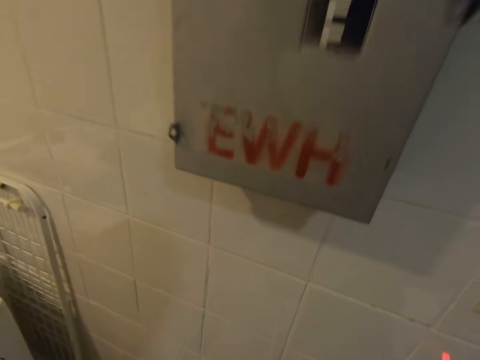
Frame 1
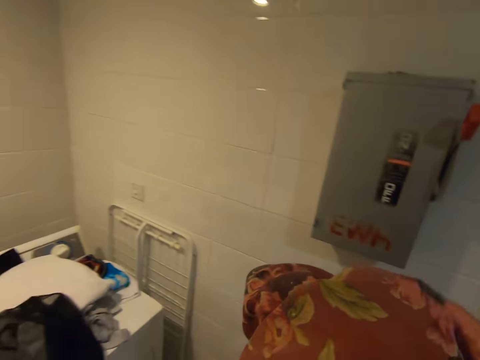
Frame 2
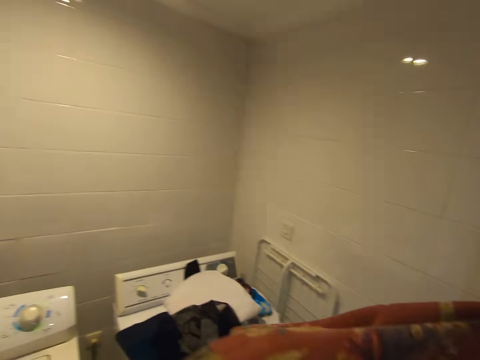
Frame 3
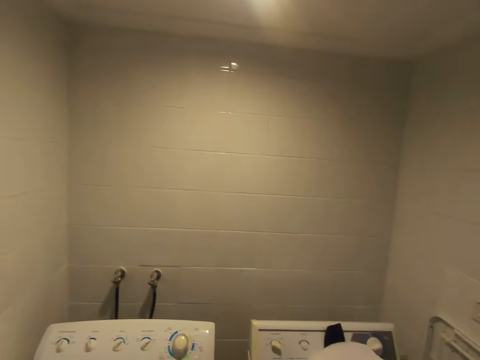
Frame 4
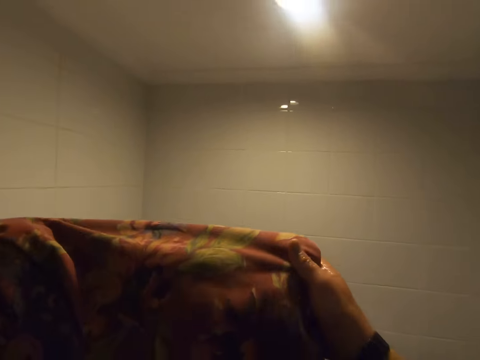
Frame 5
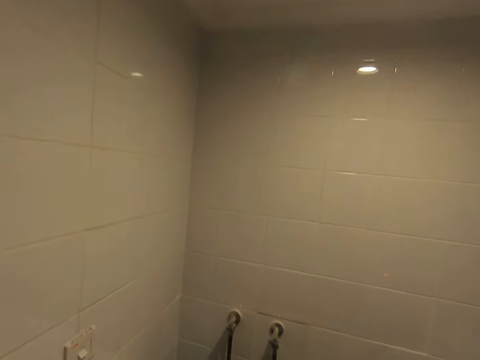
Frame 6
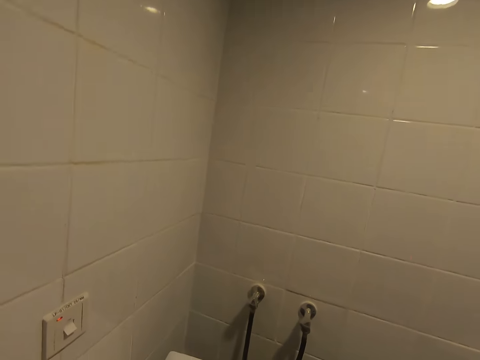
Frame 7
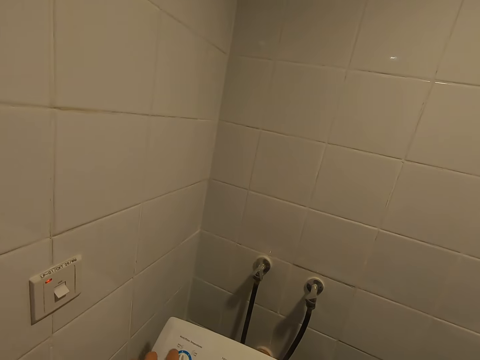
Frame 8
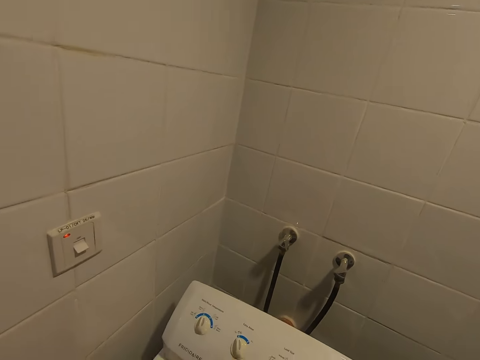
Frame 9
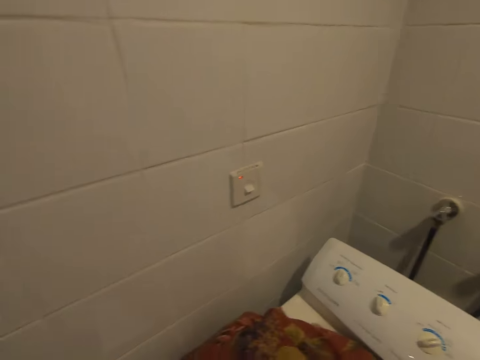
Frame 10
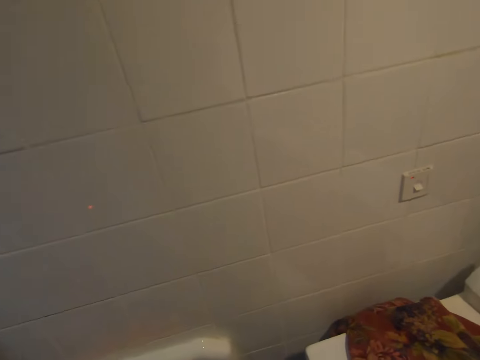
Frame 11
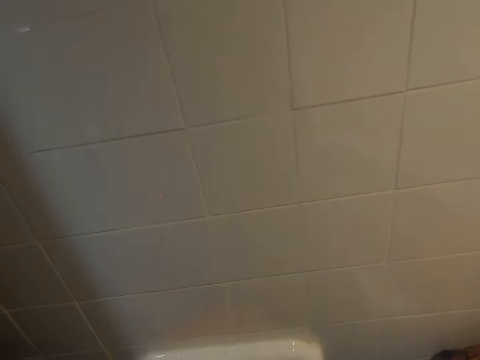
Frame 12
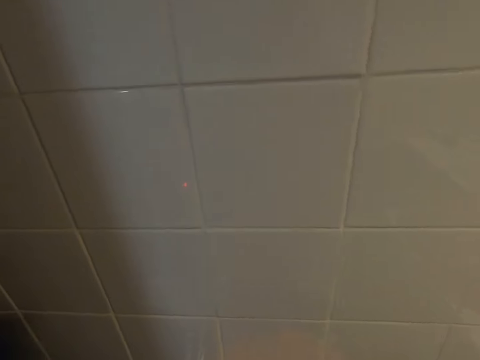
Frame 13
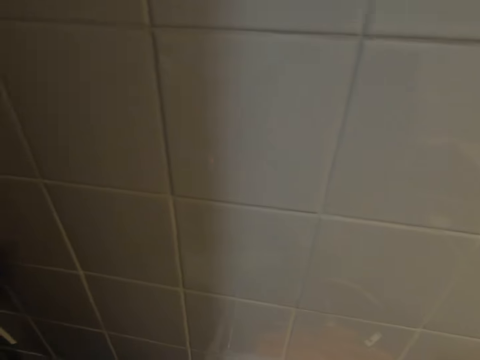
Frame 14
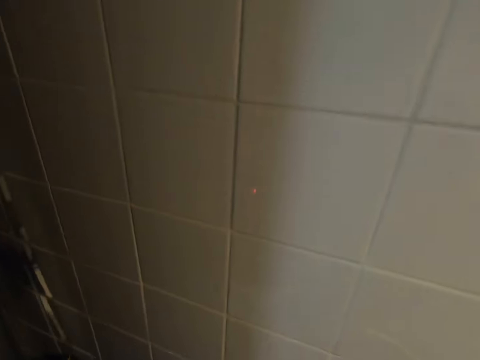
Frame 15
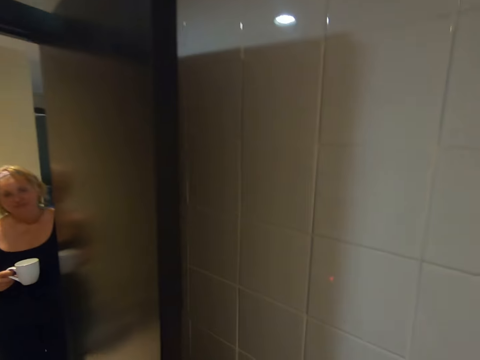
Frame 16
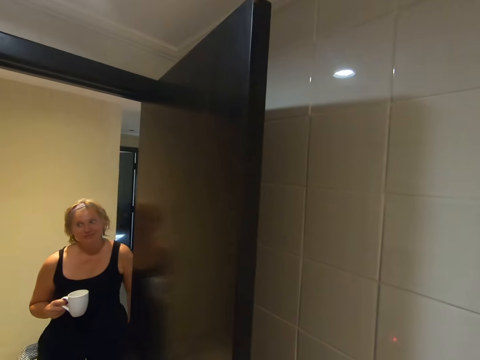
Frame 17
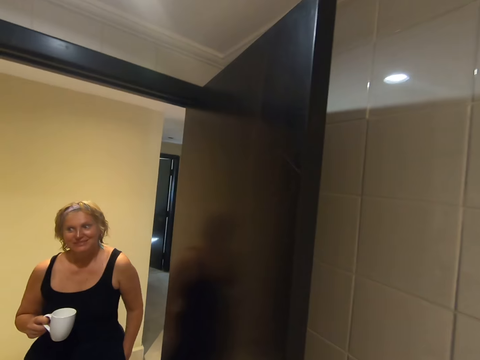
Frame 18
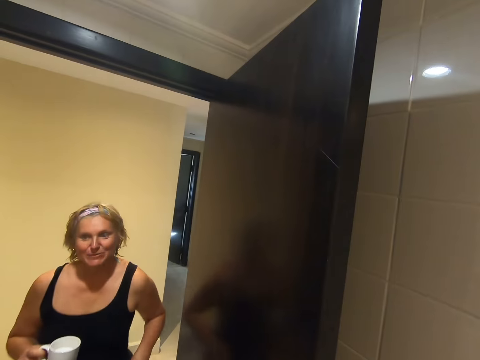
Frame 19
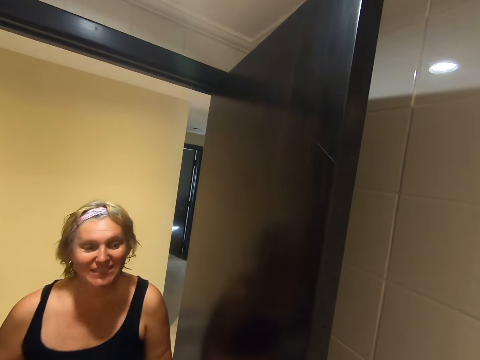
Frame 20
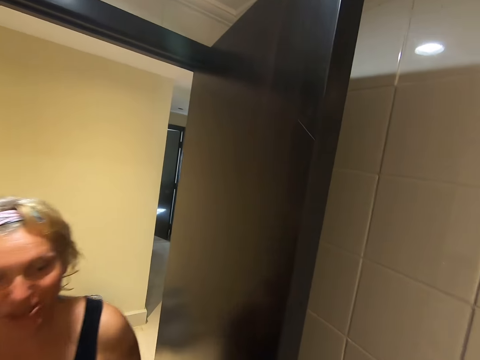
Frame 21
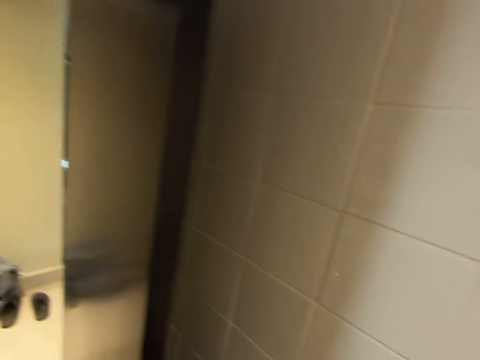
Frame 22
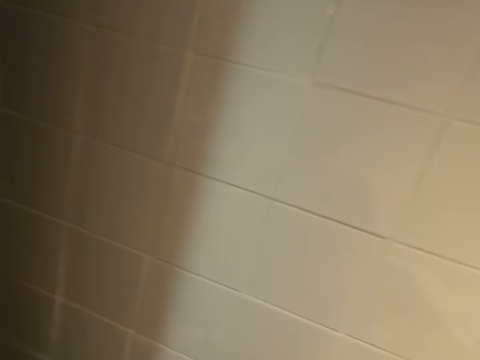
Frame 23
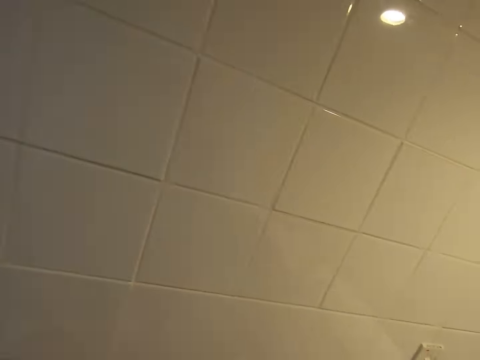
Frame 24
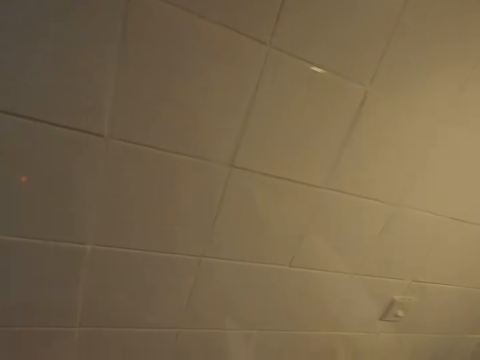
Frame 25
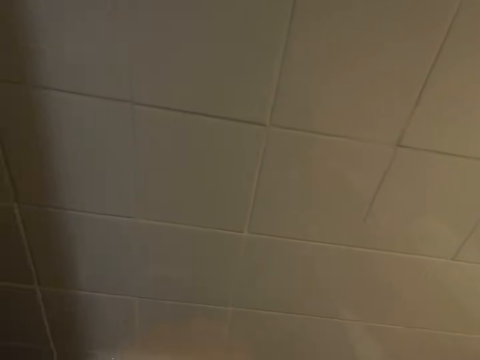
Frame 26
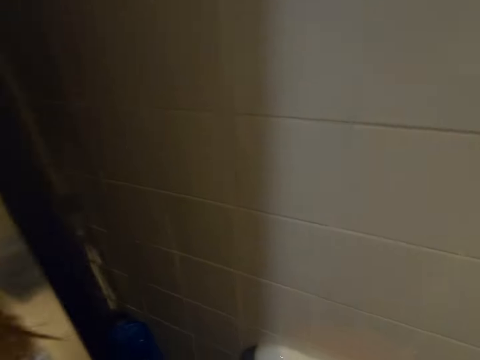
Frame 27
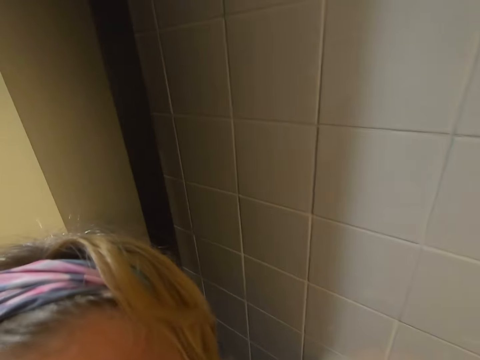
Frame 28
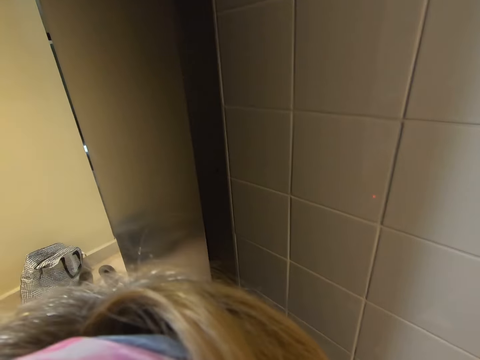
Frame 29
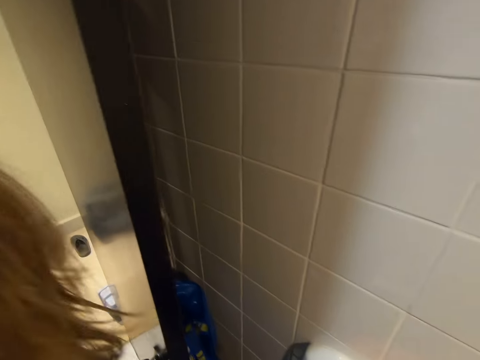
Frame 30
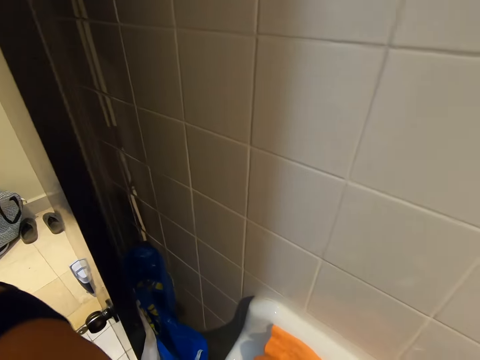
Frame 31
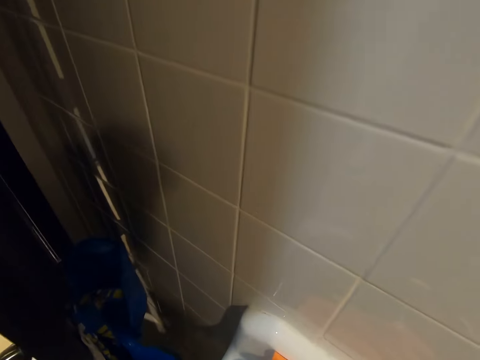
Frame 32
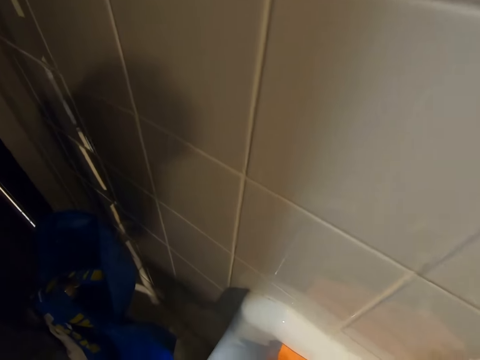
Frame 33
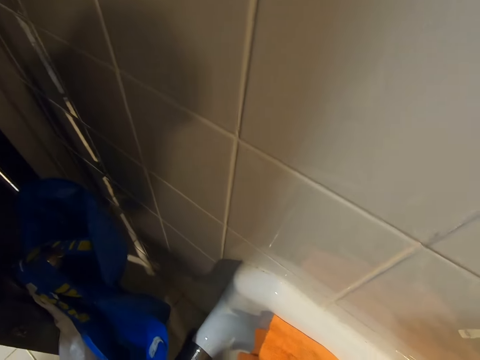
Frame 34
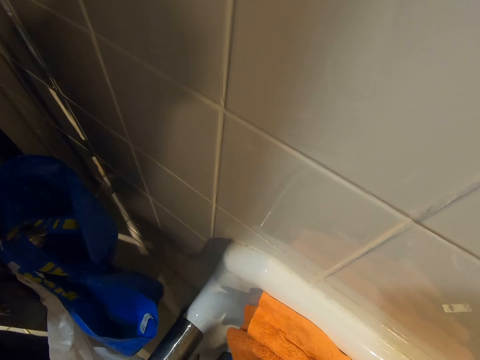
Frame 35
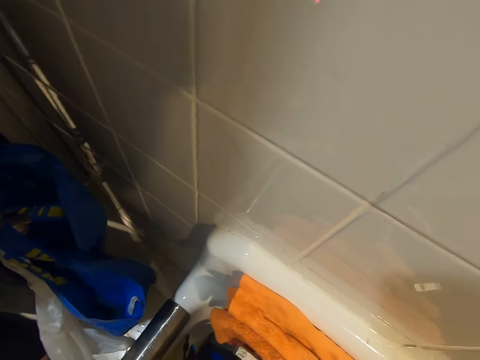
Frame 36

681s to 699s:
The camera wearer picks up a cloth. They stretch the cloth. They place the cloth on a washing machine. A lady walks into the laundry room. The lady converses with the camera wearer. The camera wearer responds to the lady. The lady kisses the camera wearer.

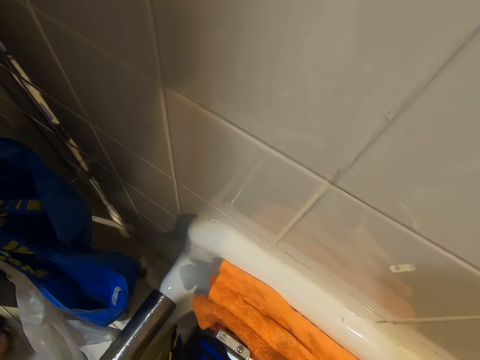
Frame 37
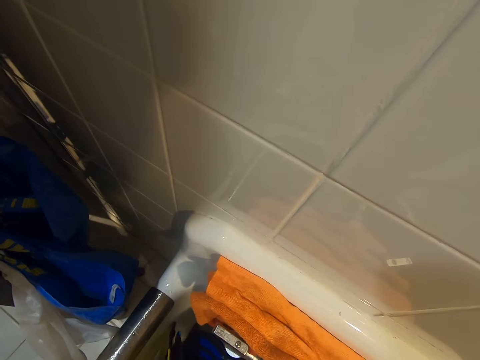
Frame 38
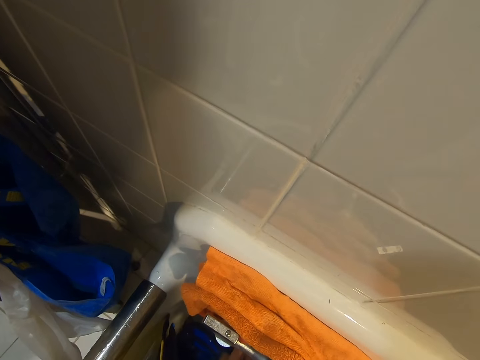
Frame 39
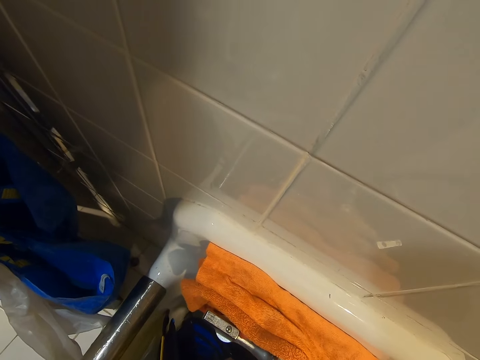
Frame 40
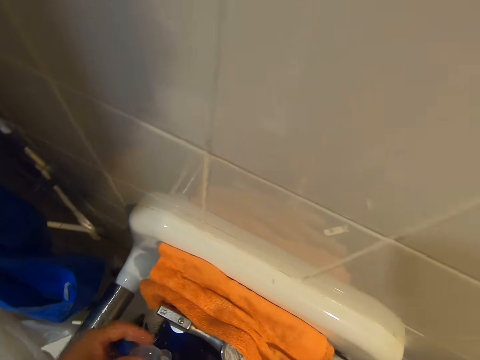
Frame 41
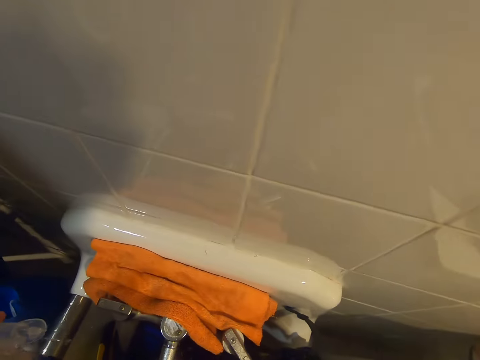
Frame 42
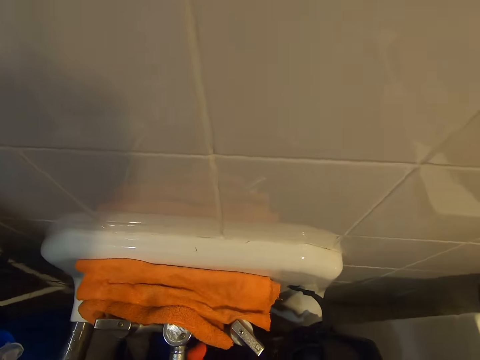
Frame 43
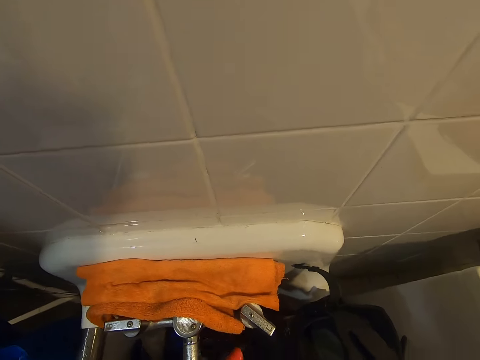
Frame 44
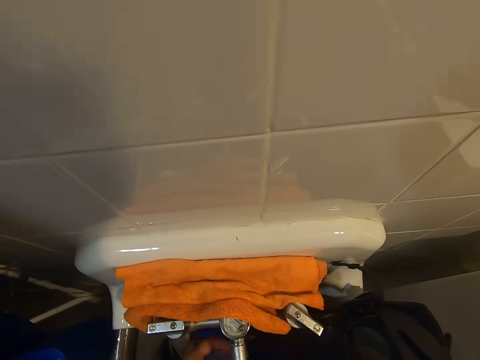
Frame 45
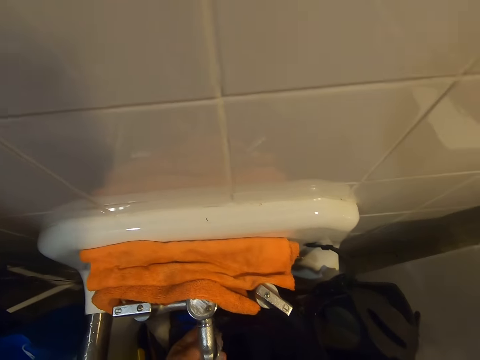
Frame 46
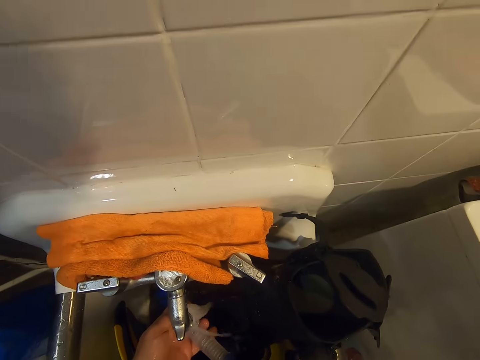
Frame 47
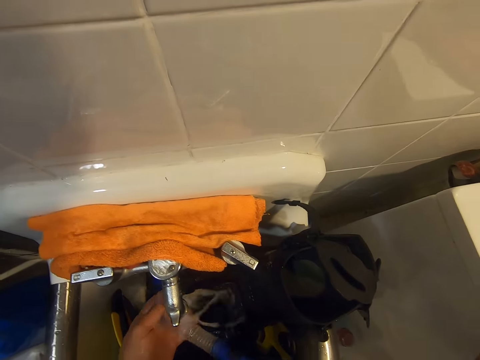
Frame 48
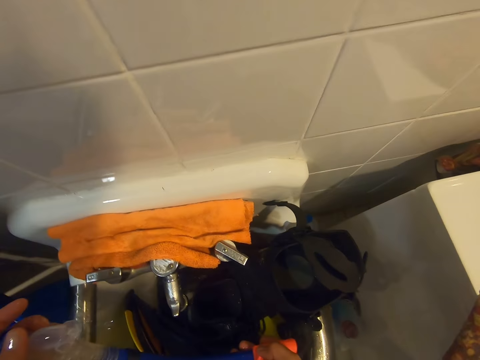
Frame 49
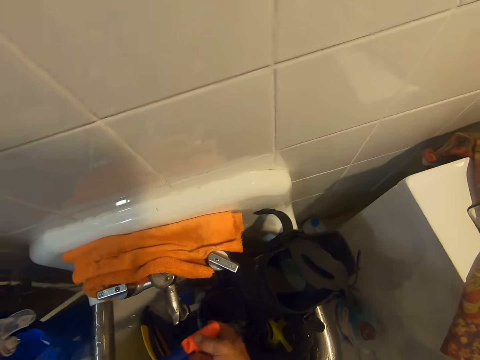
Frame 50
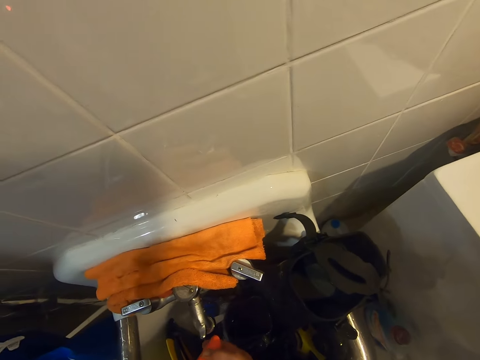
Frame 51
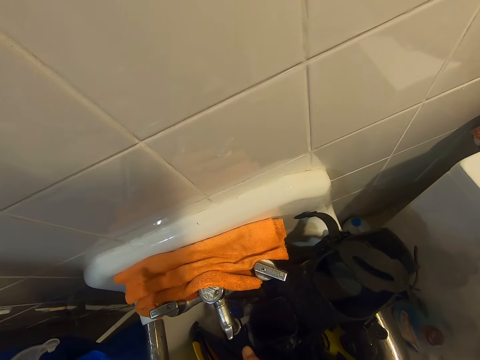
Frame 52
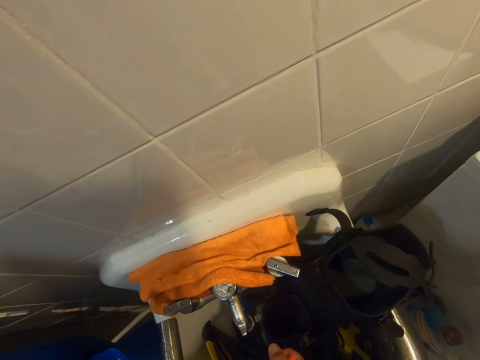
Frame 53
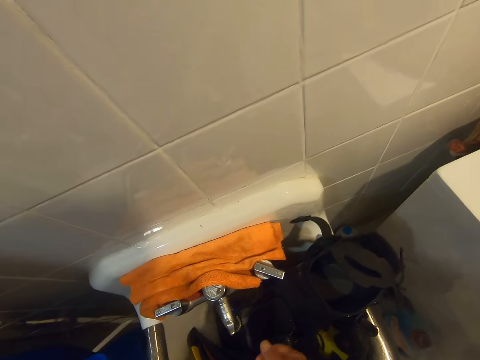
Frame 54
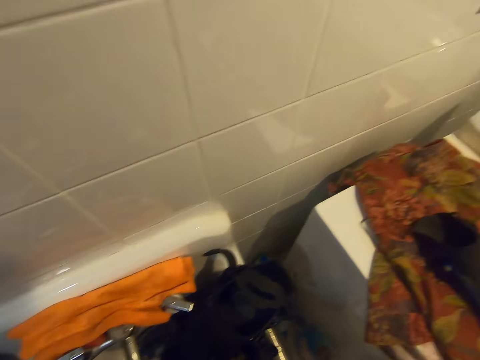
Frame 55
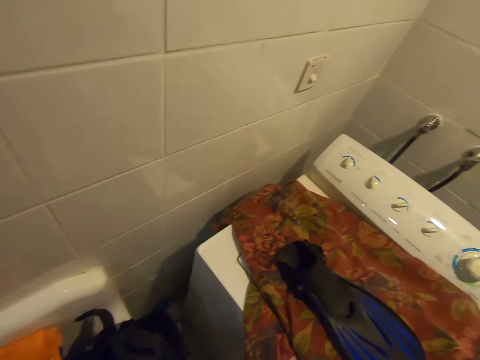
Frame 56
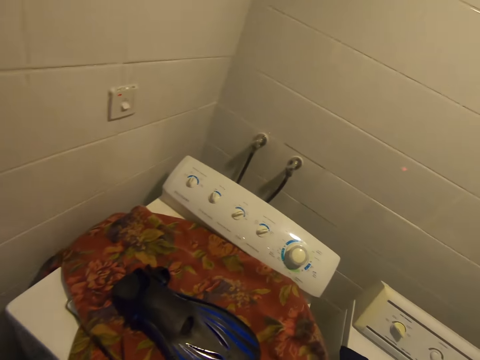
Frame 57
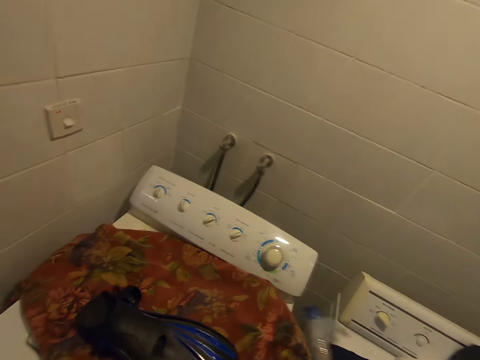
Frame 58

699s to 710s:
The camera wearer rinses a snorkel tube. They carry an object up. They wash the object. They place the snorkel tube on the washing machine.
